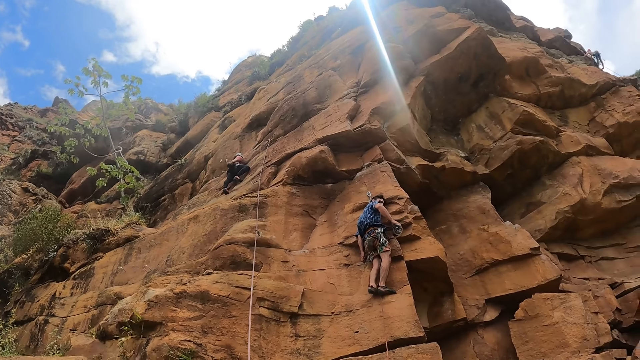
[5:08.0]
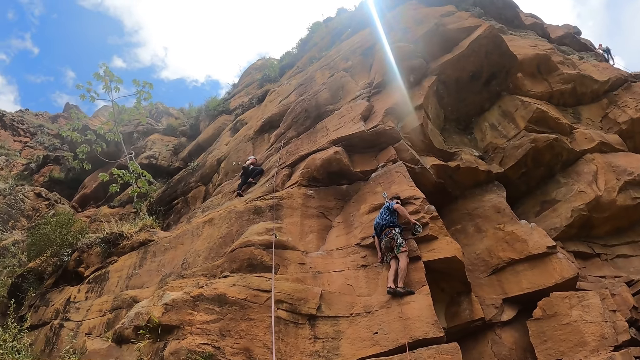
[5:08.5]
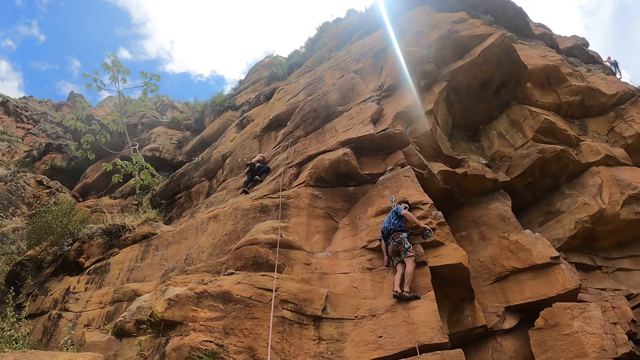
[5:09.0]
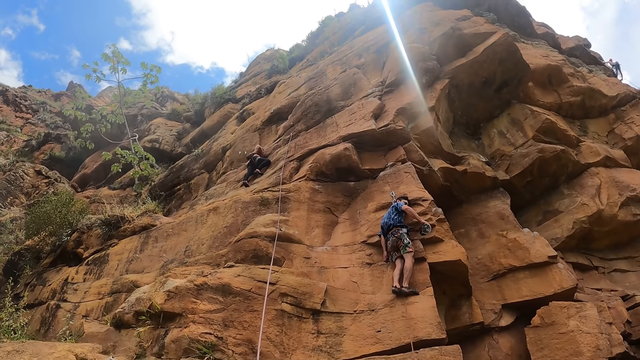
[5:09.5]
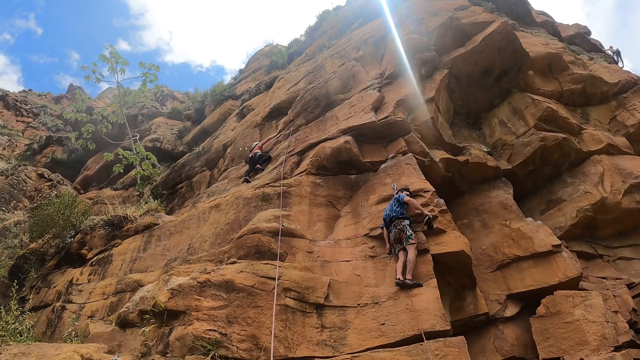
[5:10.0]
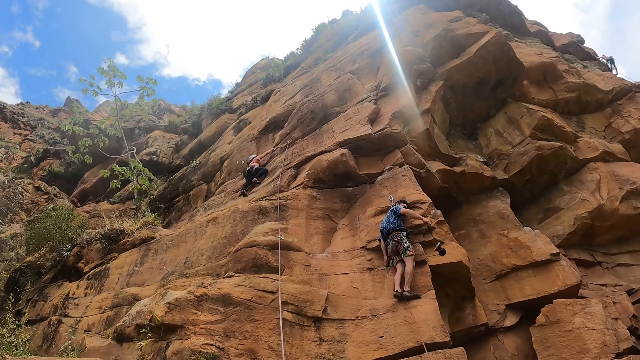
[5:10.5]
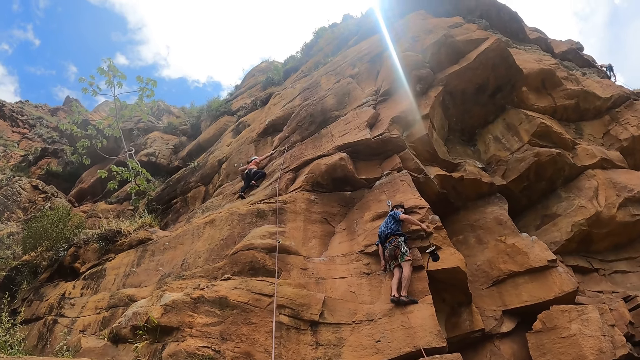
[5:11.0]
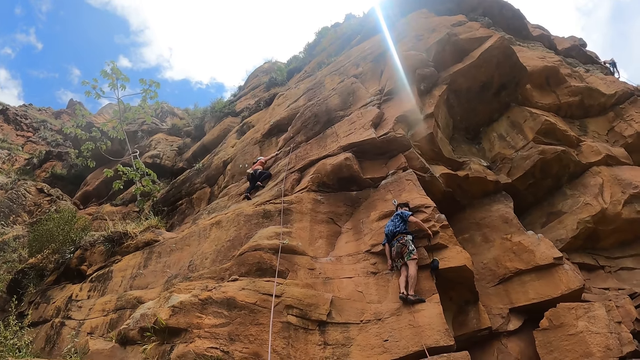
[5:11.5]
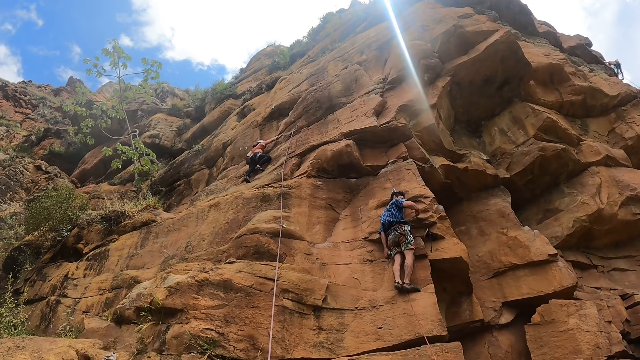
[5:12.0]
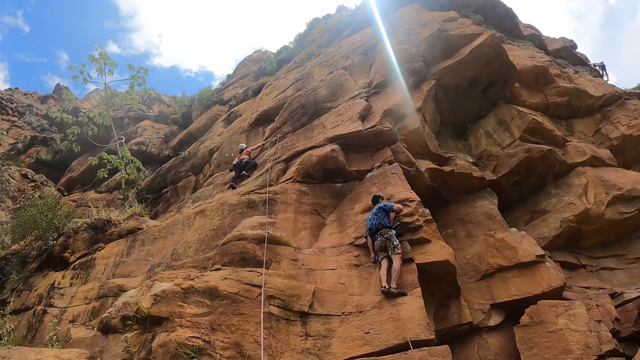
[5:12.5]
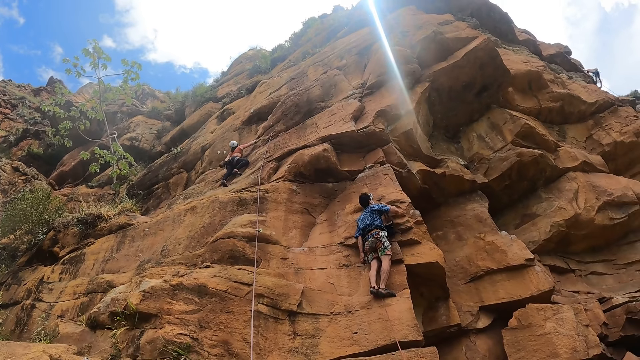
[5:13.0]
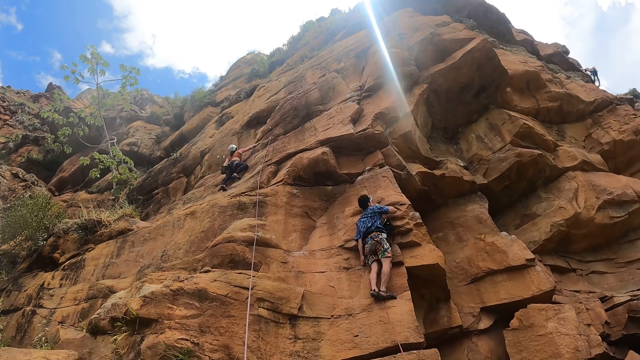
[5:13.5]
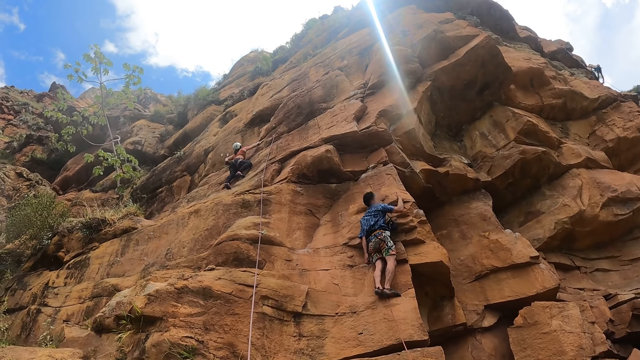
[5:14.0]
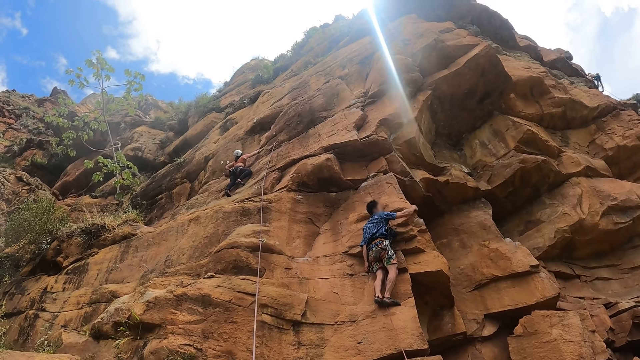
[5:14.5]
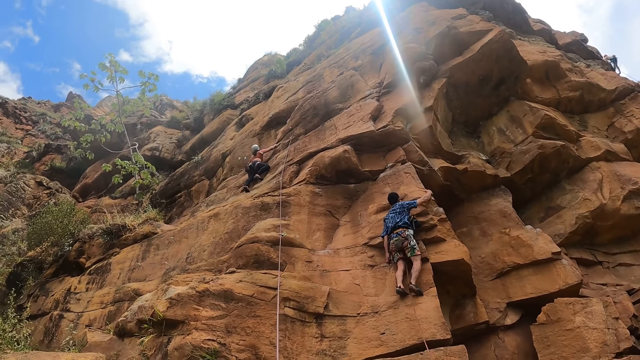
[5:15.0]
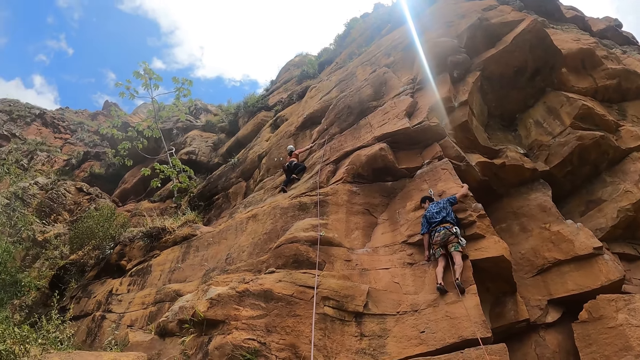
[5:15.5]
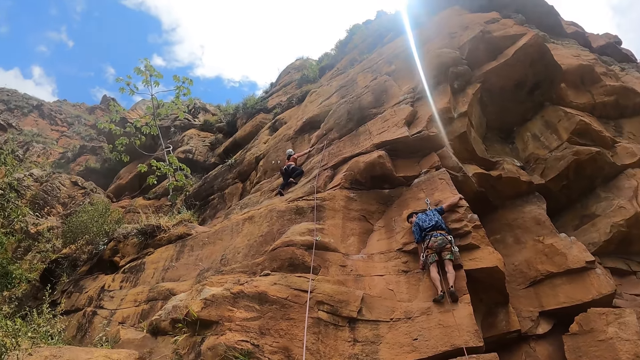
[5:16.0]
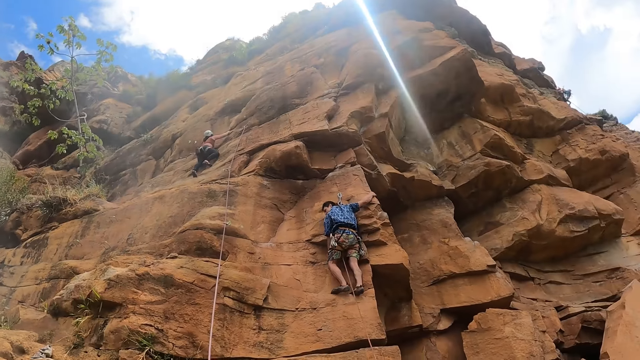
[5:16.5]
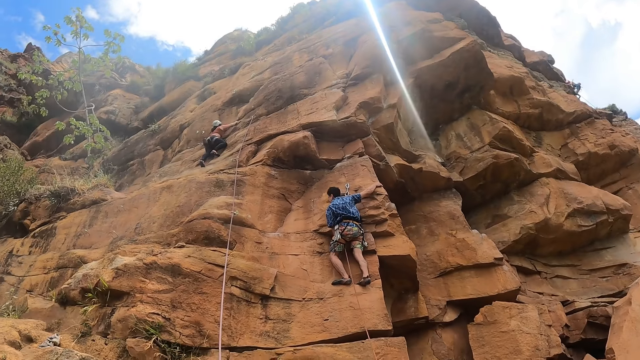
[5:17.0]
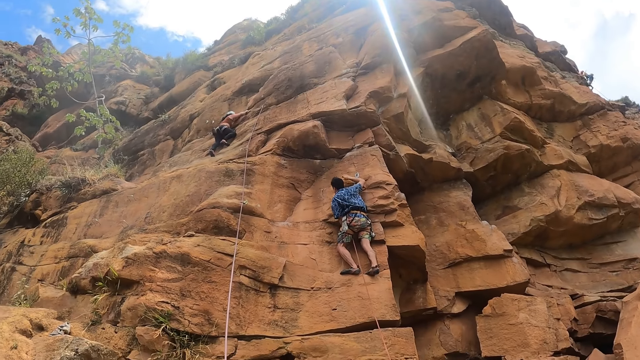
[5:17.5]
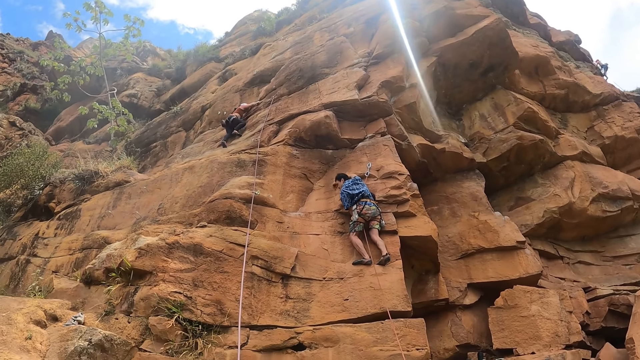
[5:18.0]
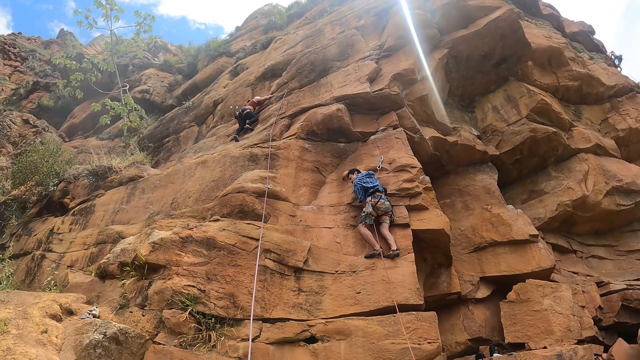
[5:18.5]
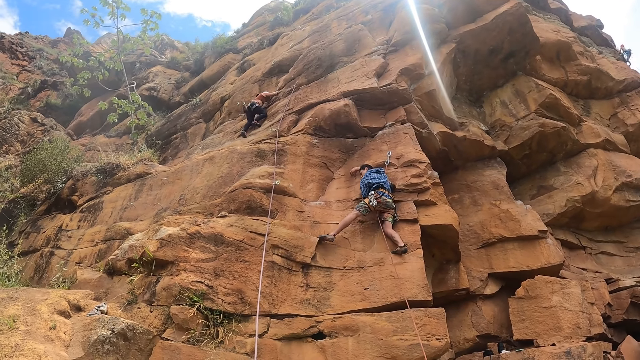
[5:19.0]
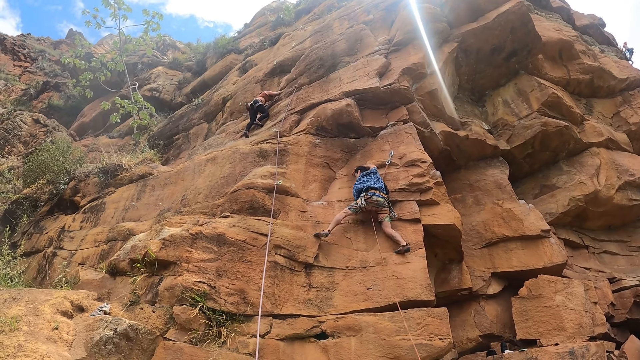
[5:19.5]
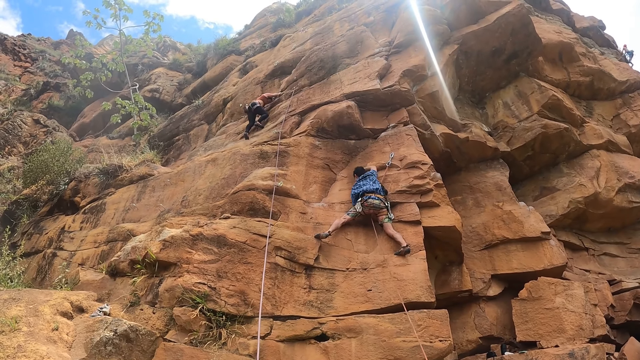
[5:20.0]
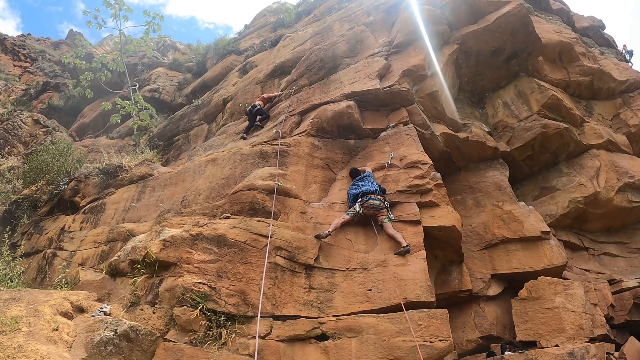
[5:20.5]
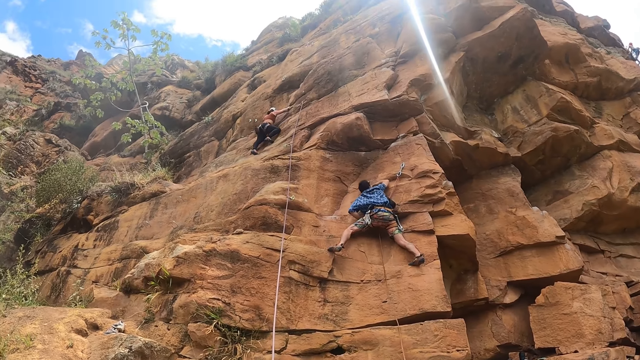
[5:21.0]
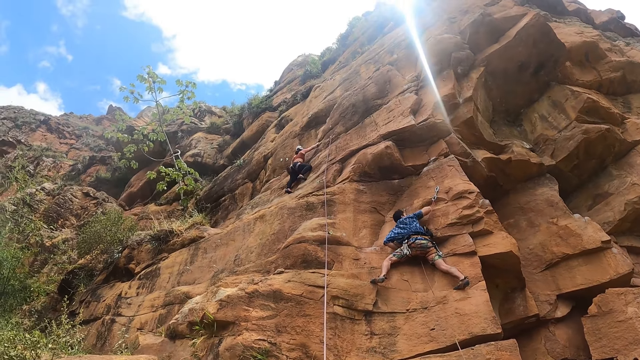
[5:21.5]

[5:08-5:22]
A man untangles a chalk bag. A woman dips her left hand in the chalk bag. The man bites the chalk bag. The man holds a rock. The man moves around. The woman climbs the rock.

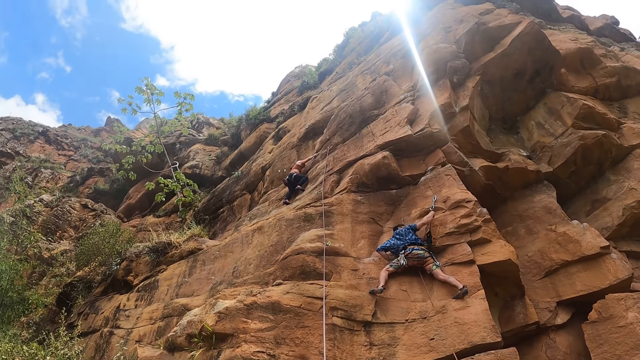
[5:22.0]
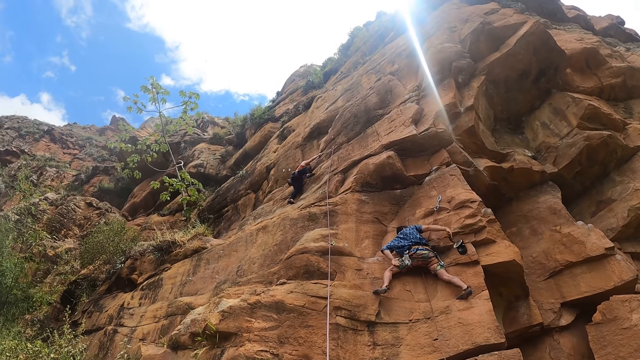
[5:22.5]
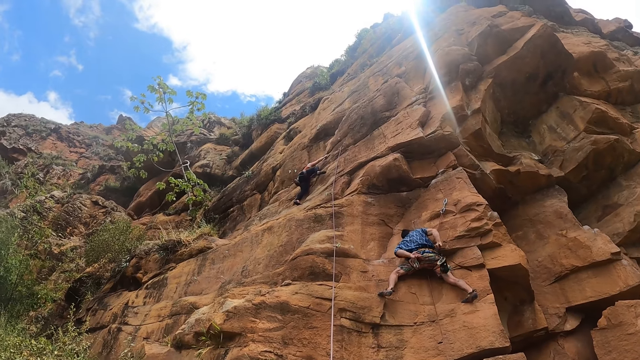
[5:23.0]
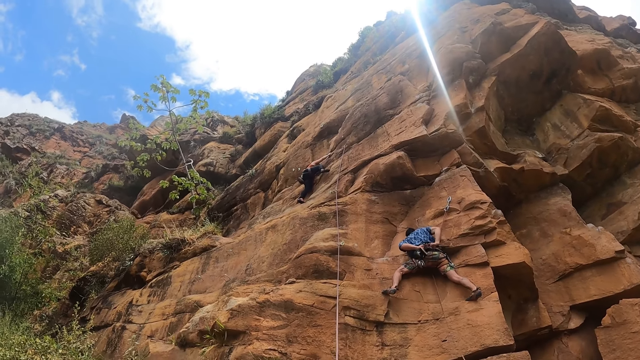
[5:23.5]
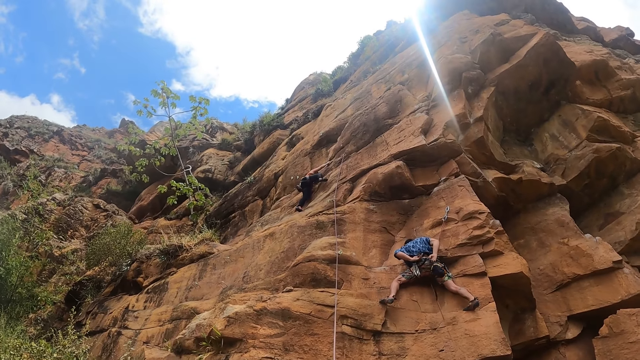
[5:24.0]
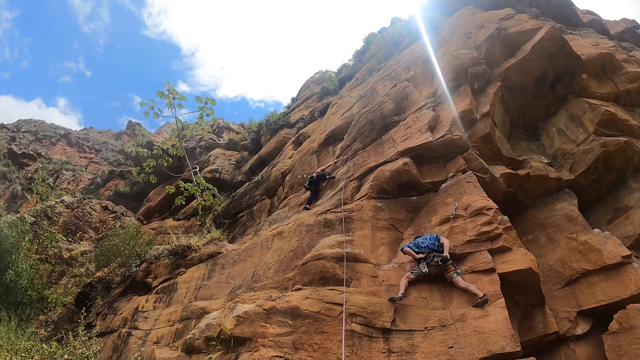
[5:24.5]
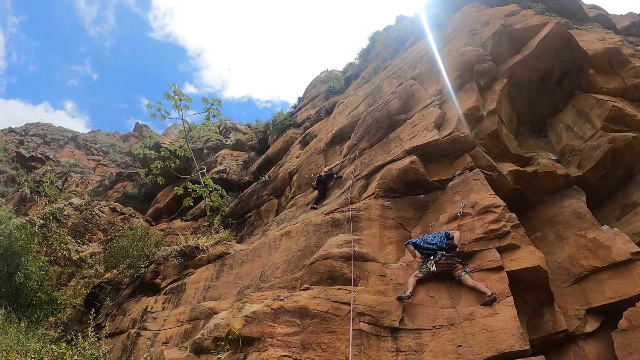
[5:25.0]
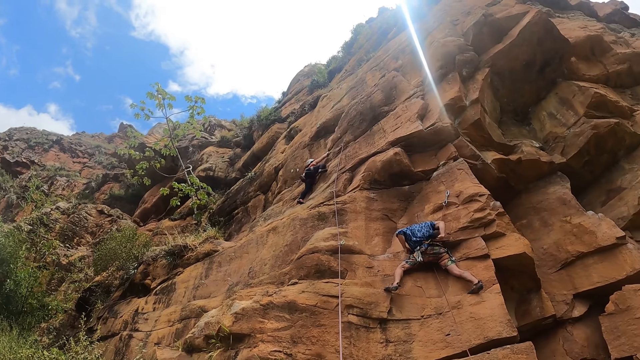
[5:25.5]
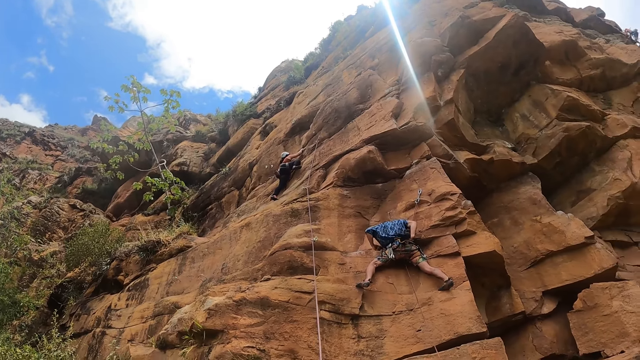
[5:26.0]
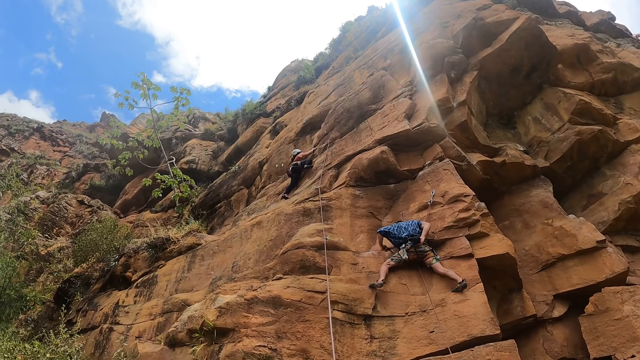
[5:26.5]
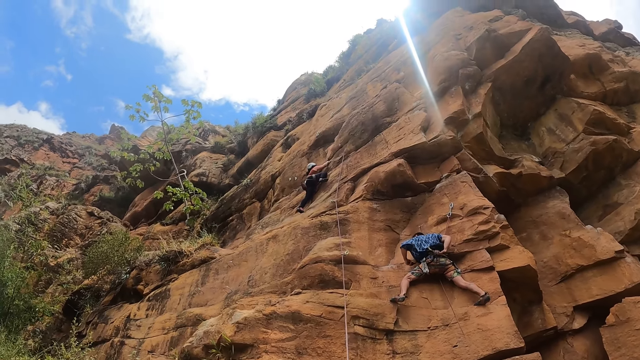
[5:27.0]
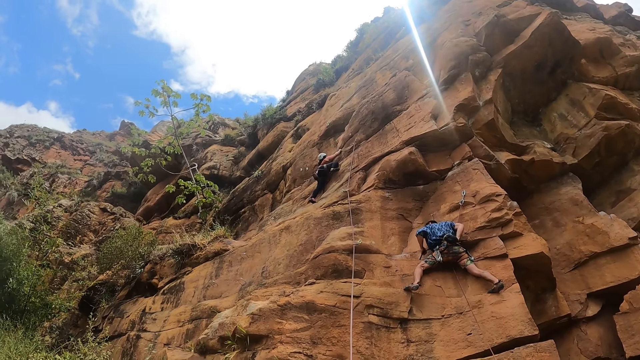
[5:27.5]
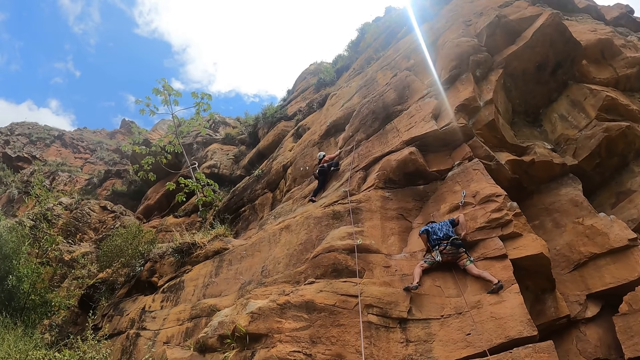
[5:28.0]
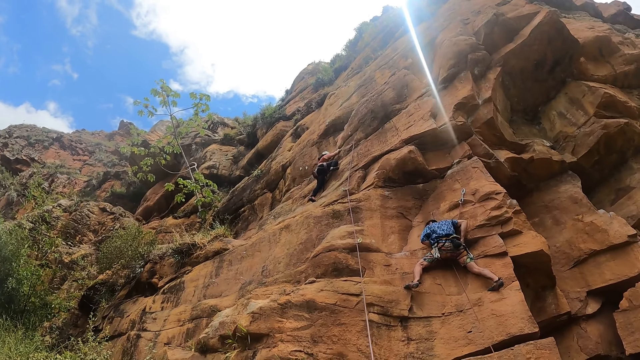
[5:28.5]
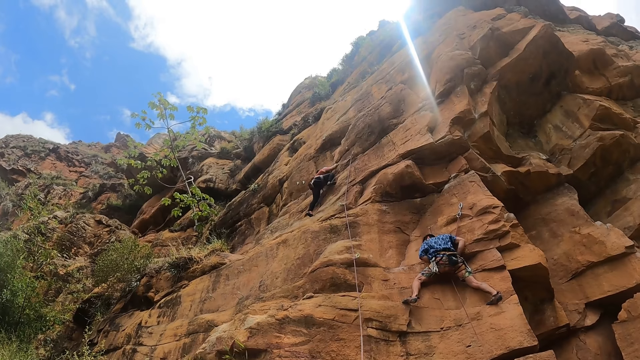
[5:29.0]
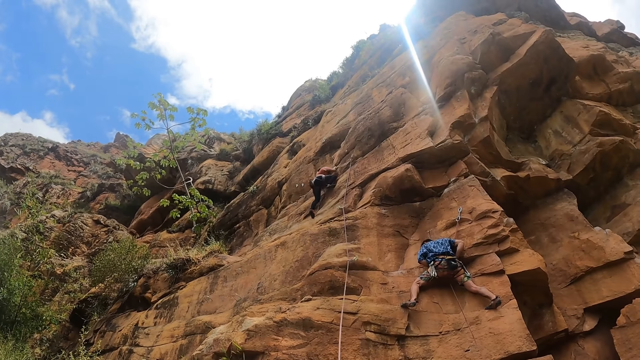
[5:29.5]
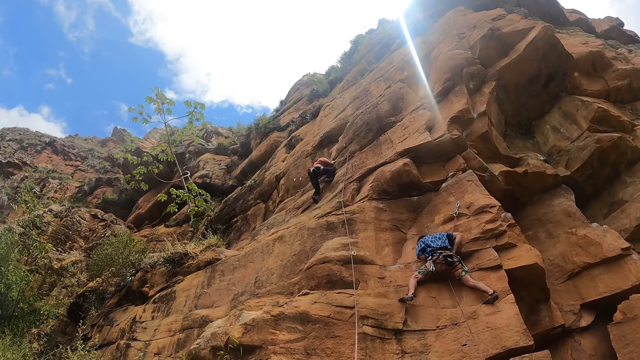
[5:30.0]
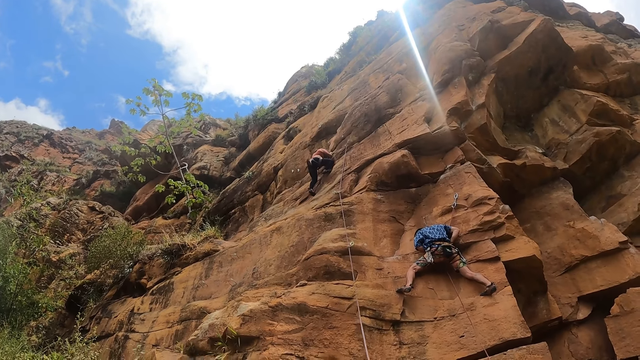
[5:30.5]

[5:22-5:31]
A man straps a chalk bag around their waist.
